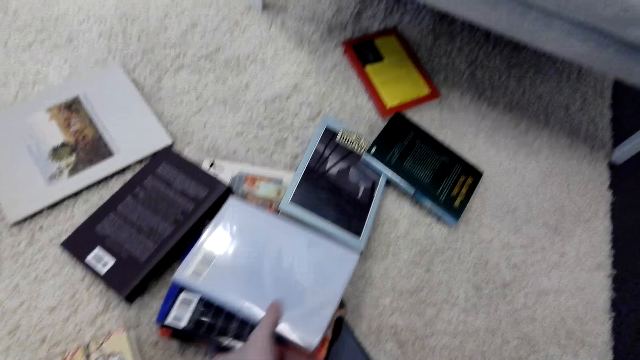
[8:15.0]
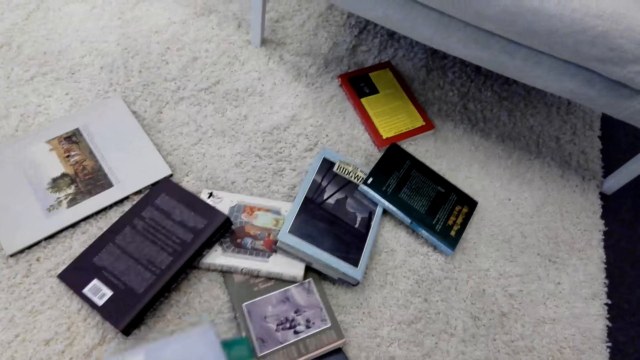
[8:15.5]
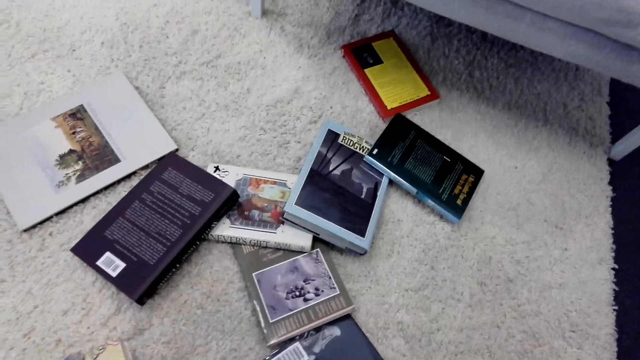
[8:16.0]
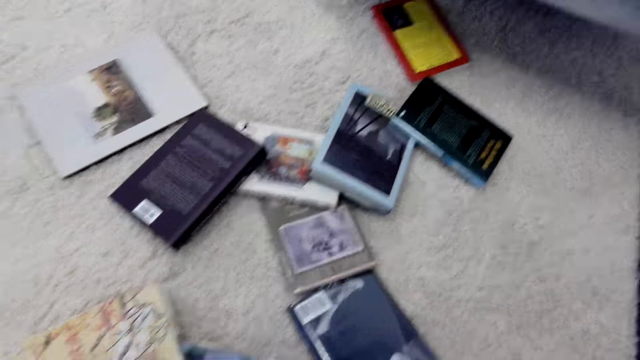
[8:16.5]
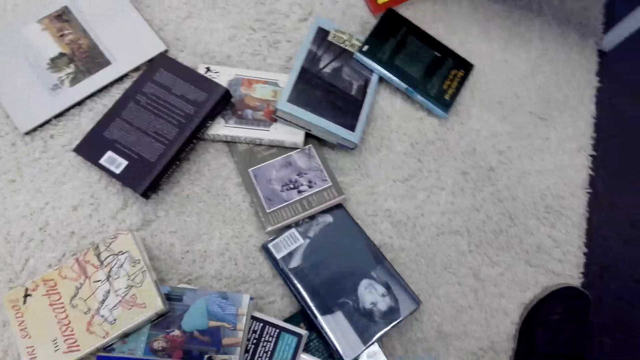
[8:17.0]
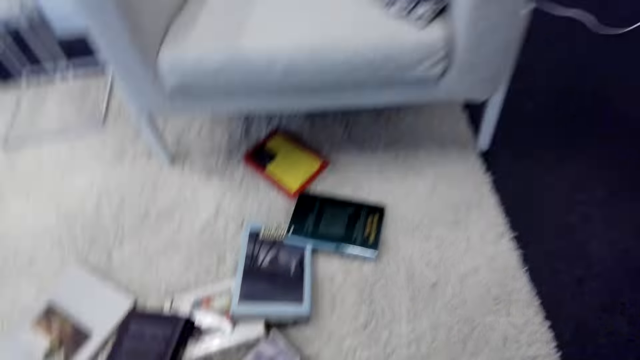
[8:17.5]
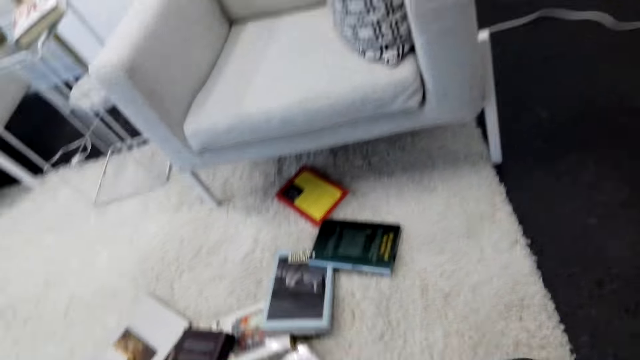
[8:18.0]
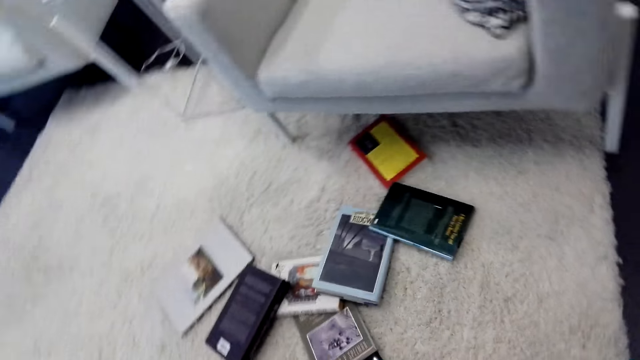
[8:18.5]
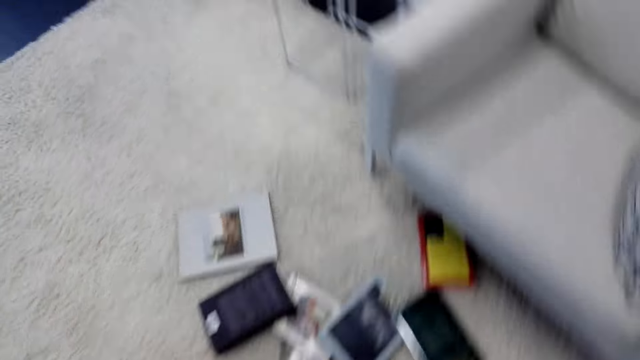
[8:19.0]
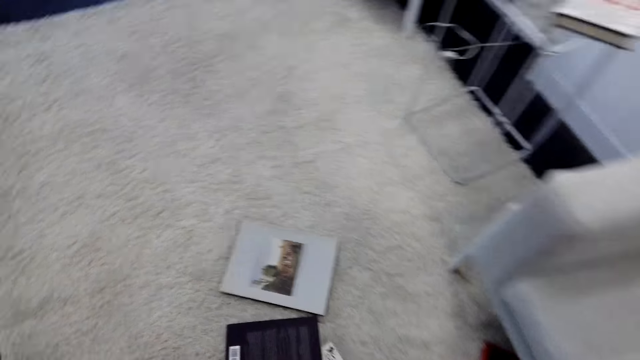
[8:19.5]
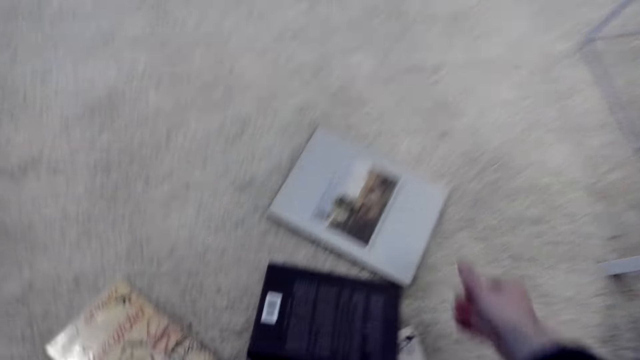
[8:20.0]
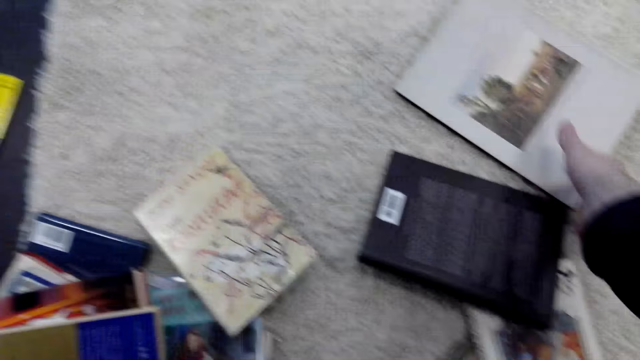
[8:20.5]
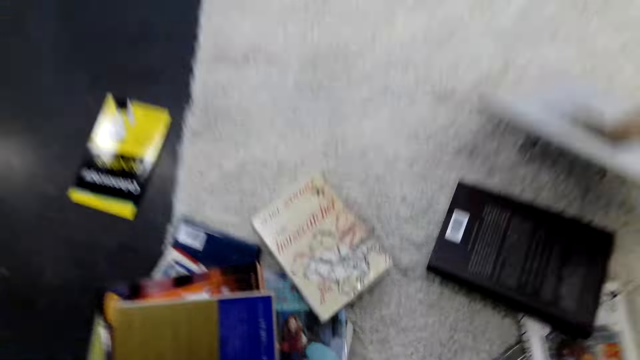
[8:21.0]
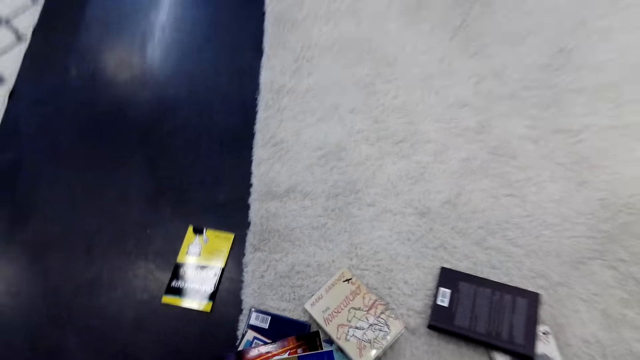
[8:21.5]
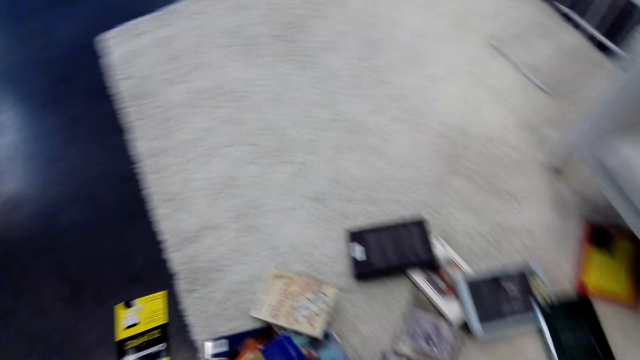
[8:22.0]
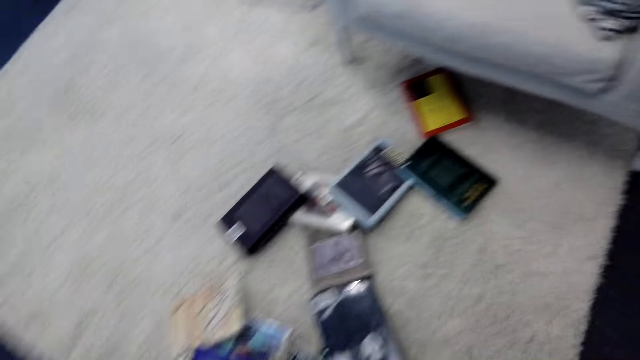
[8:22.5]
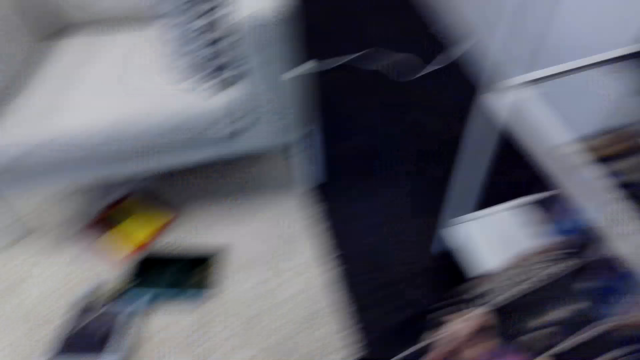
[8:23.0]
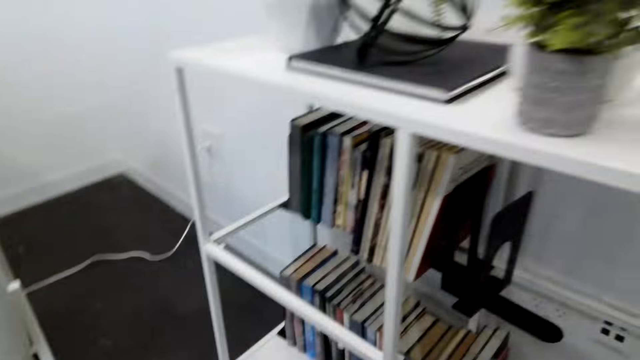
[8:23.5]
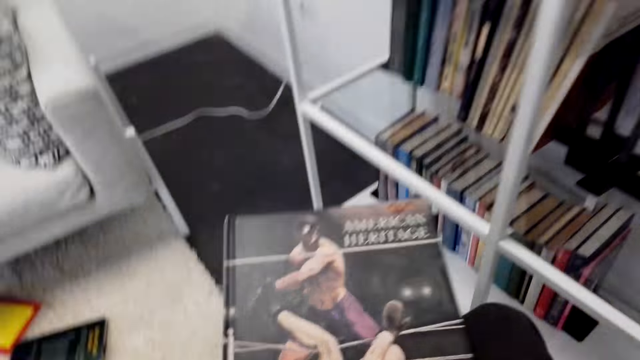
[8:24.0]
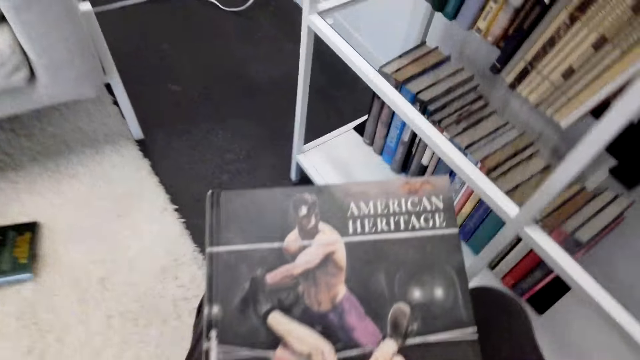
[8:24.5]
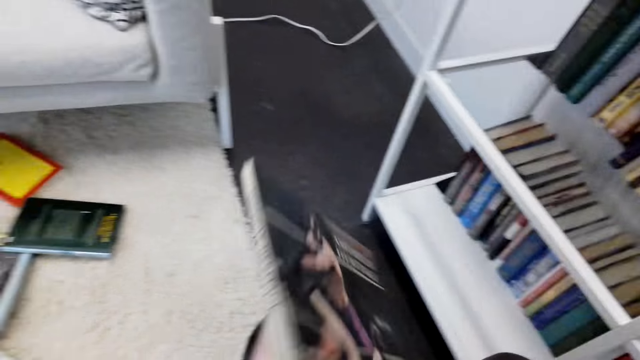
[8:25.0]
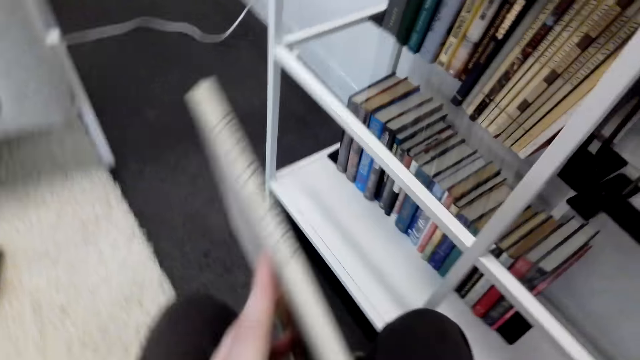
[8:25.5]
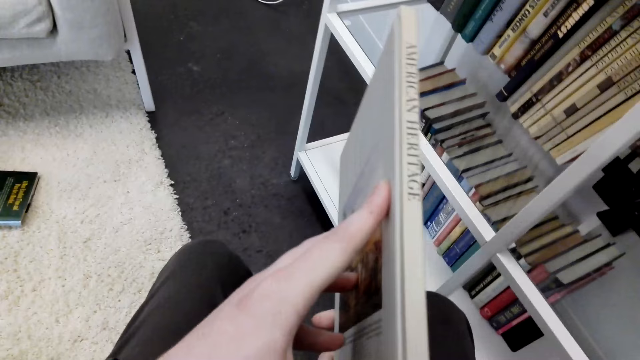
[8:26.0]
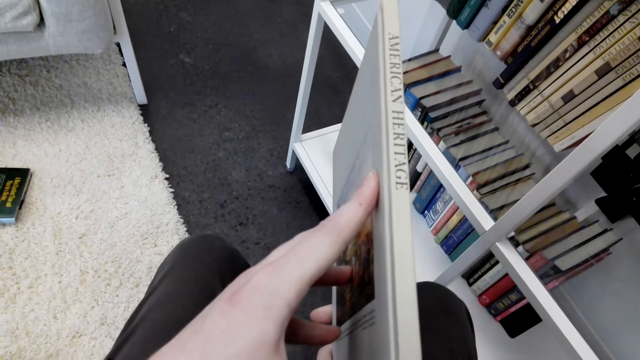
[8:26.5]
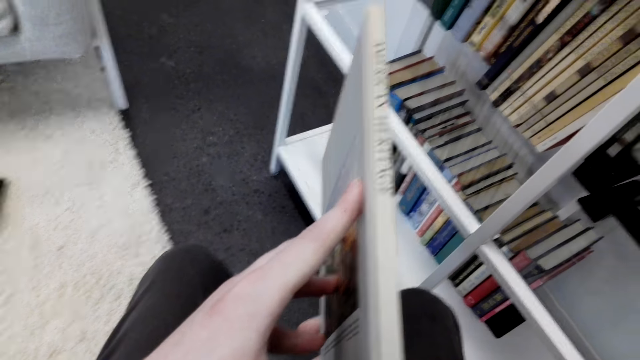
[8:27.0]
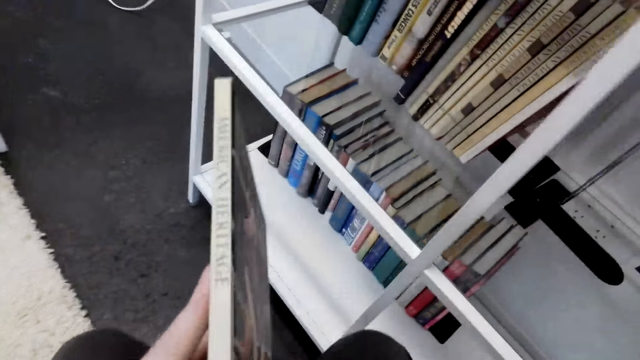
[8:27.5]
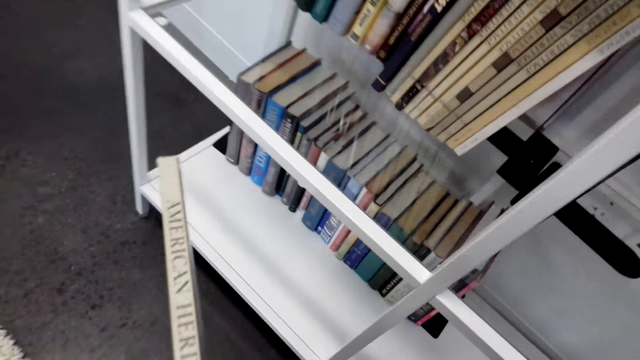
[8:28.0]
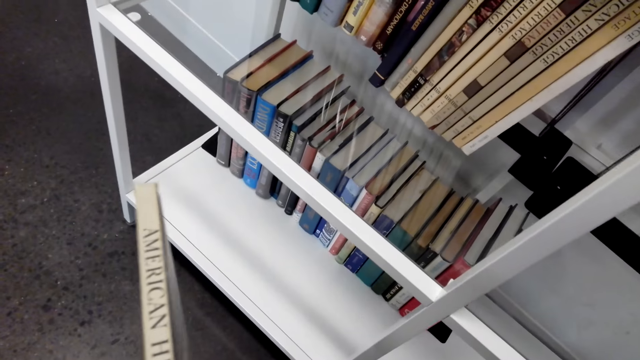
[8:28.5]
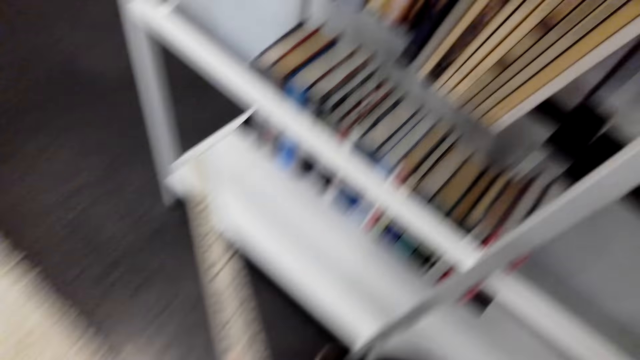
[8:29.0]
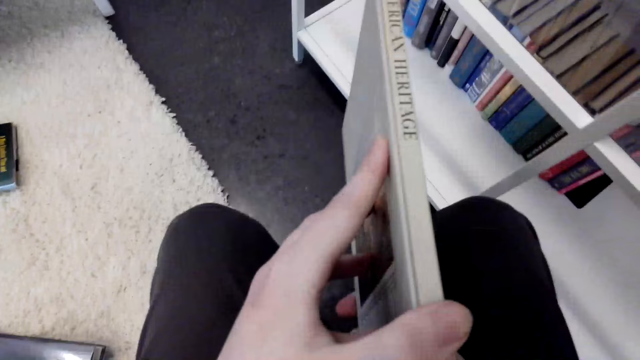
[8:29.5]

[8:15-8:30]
The camera wearer takes books on the floor. They look around. They move on the floor. They take a book. They turn around. They look around. They look at the book cover. They look at the book.

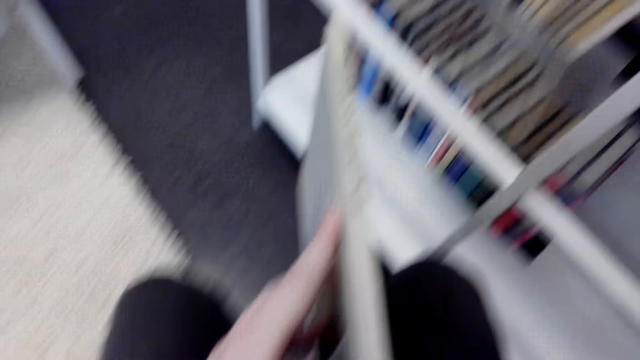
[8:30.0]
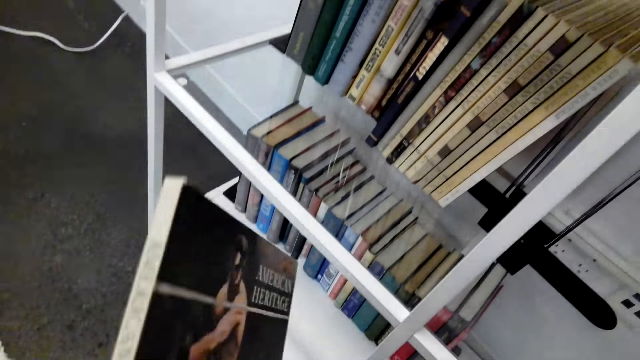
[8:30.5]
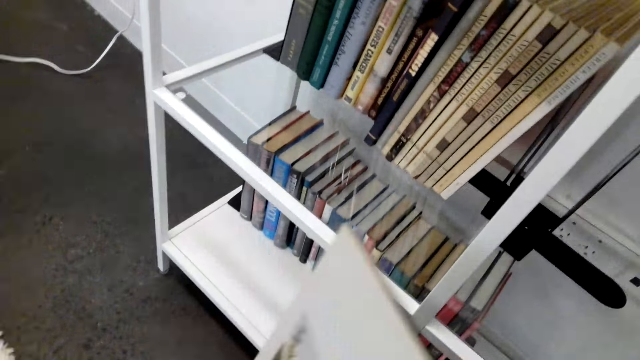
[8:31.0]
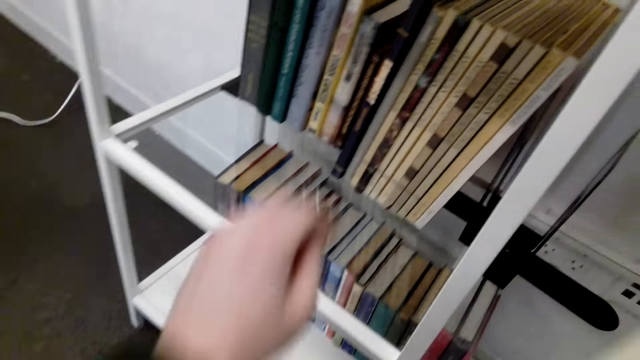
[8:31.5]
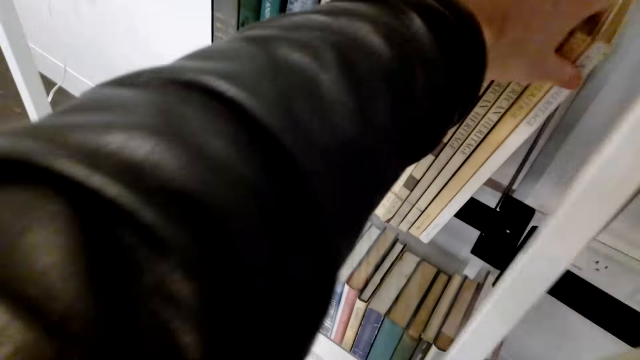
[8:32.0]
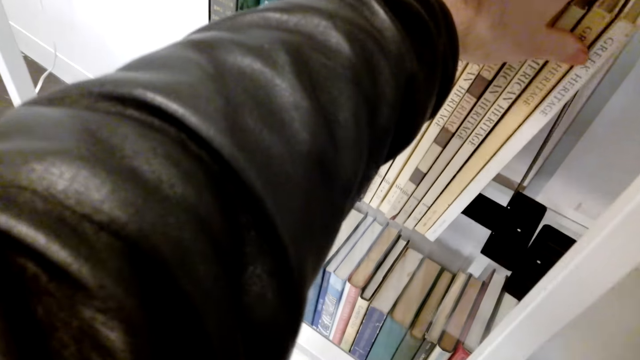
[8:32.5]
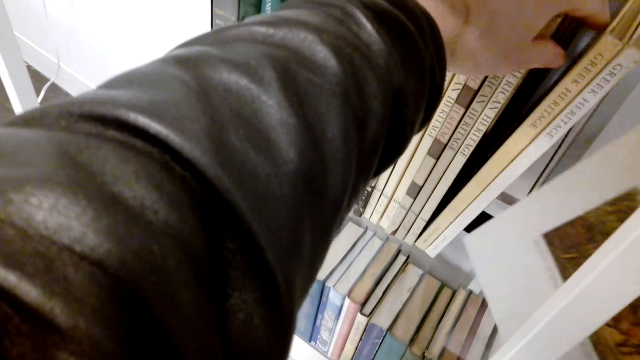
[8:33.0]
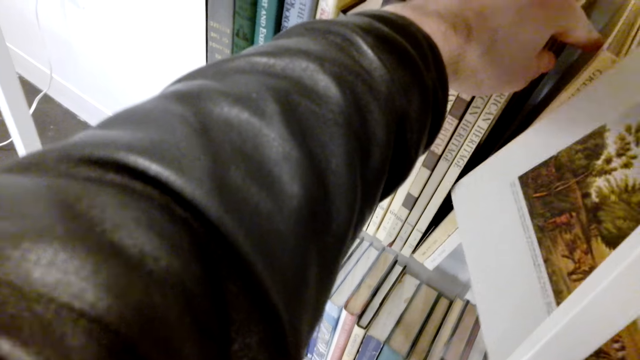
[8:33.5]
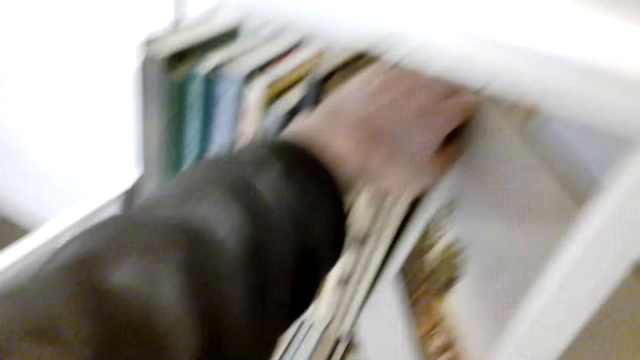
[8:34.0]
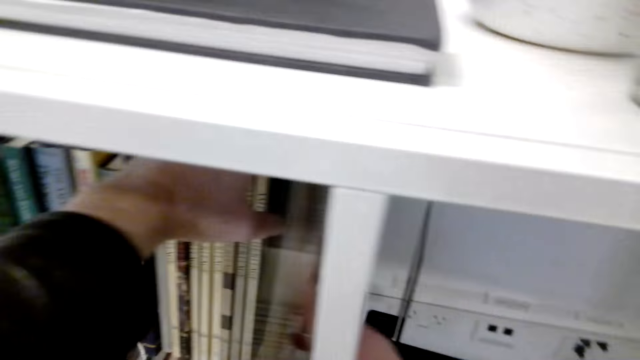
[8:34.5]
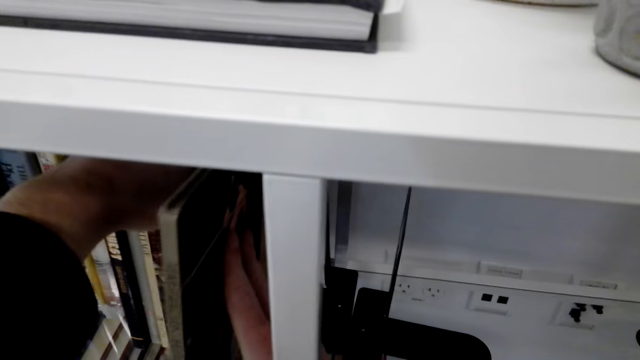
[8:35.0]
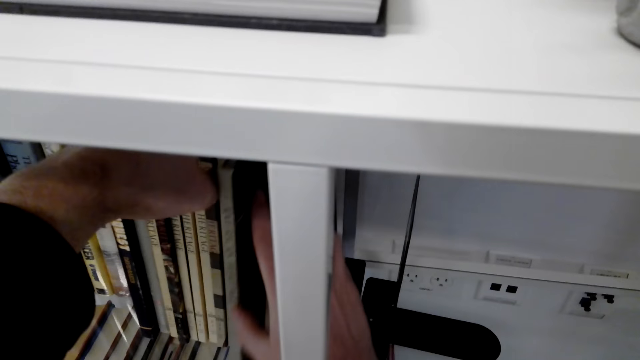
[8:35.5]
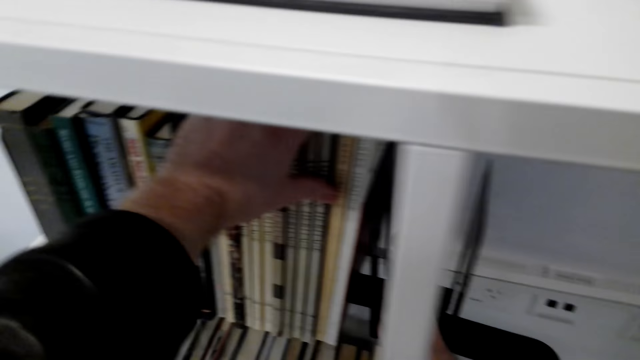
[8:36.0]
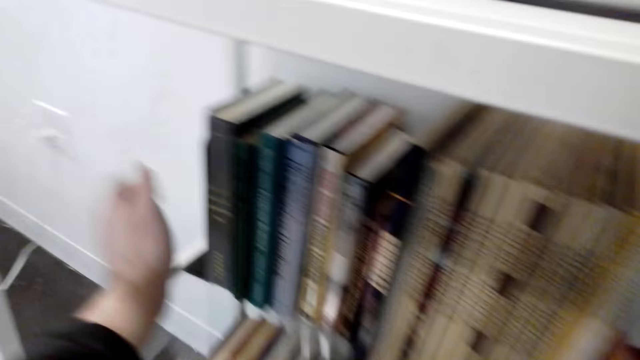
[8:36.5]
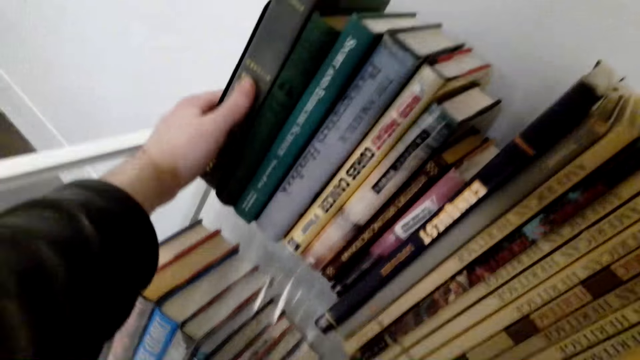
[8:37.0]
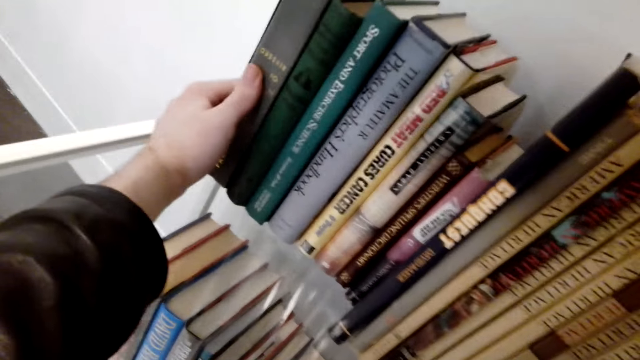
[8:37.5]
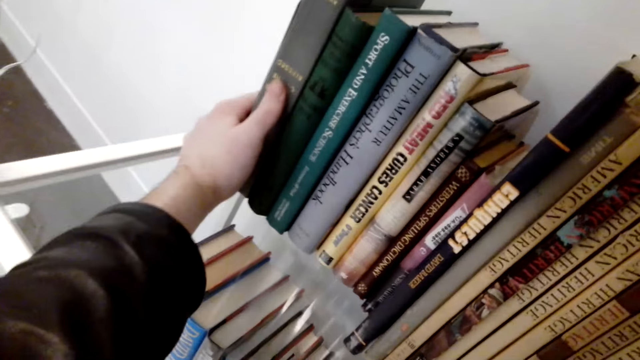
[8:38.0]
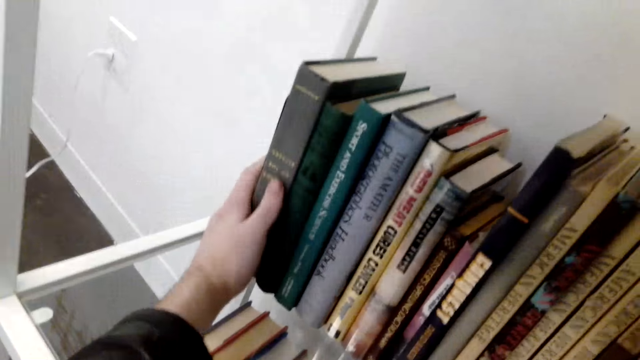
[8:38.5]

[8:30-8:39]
The camera wearer moves the book on the hands. They move books on the bookshelf. They put the book between other books on the shelf. They align the books on the bookshelf.
